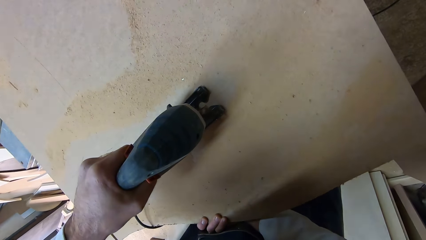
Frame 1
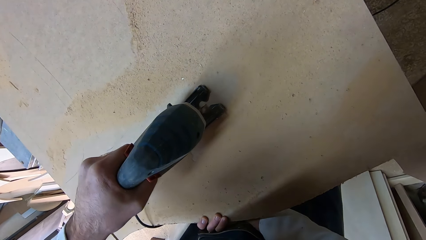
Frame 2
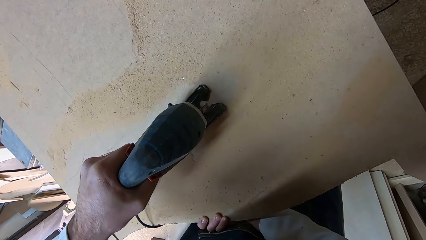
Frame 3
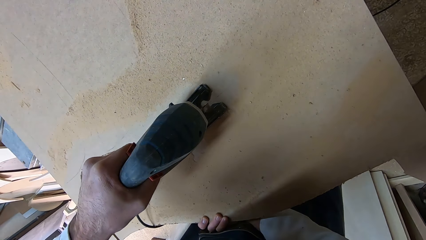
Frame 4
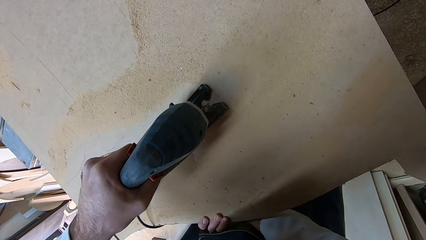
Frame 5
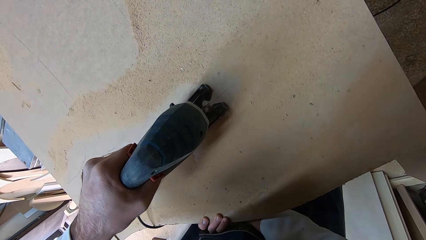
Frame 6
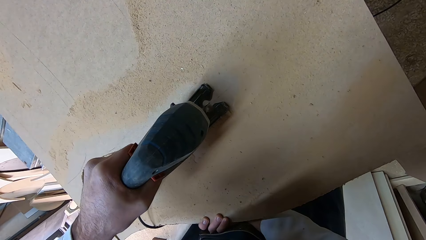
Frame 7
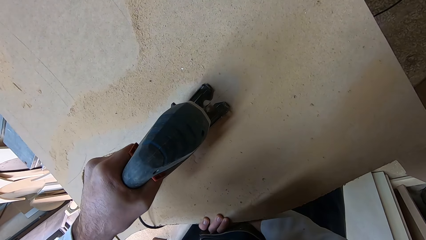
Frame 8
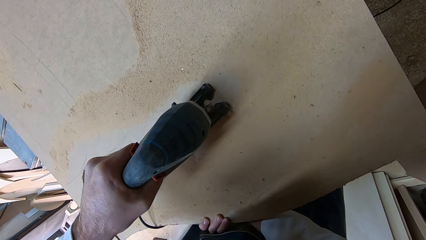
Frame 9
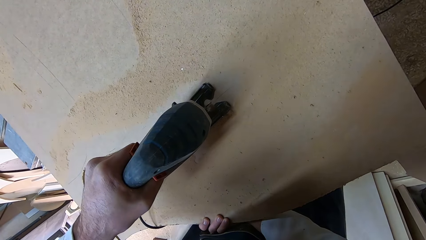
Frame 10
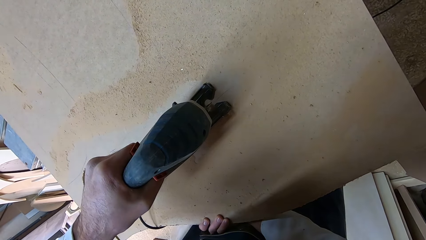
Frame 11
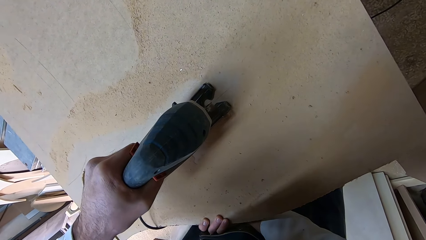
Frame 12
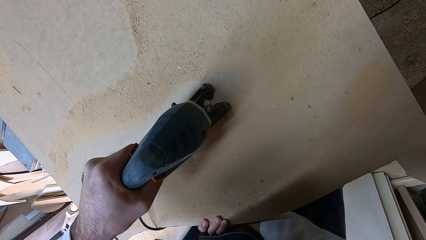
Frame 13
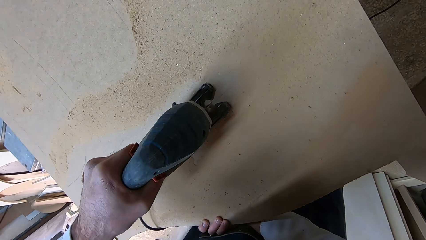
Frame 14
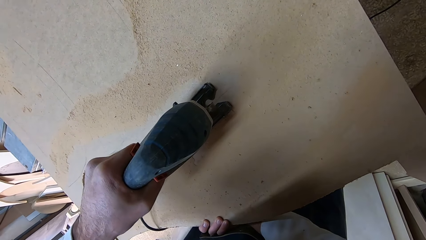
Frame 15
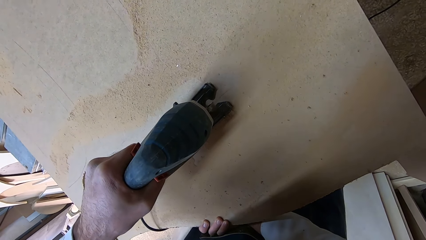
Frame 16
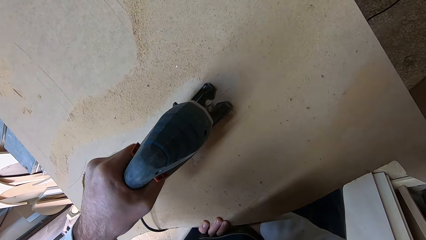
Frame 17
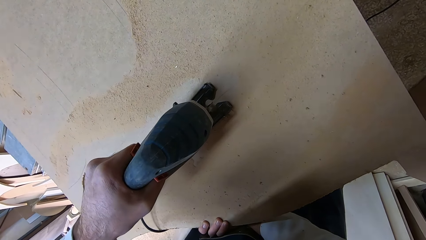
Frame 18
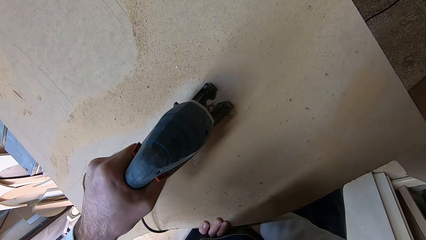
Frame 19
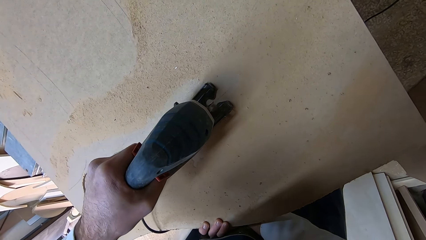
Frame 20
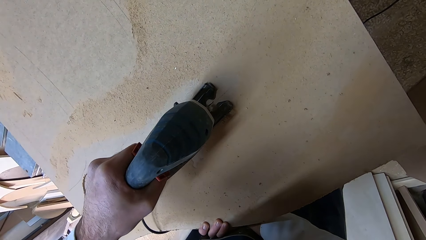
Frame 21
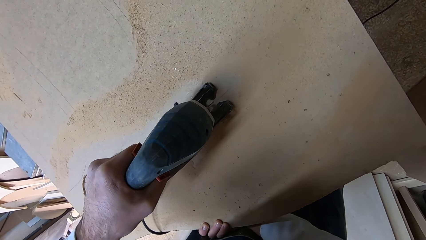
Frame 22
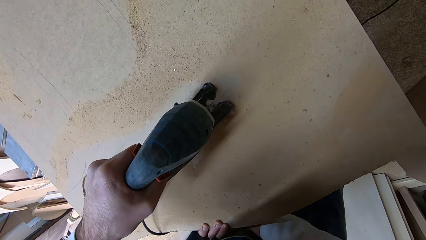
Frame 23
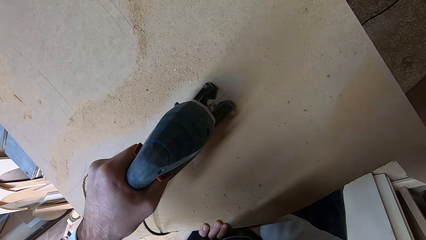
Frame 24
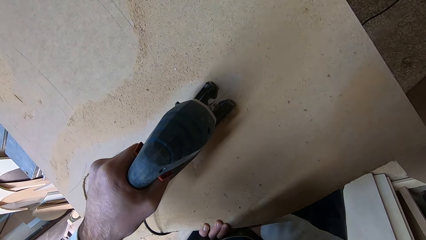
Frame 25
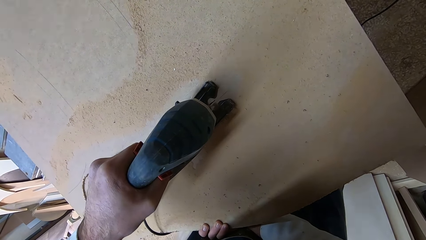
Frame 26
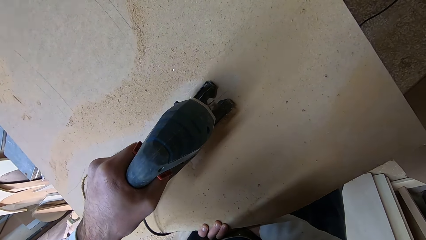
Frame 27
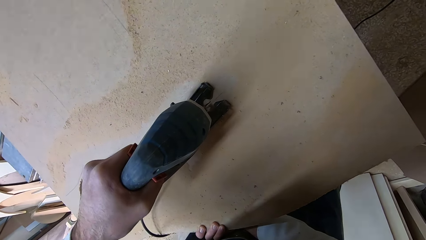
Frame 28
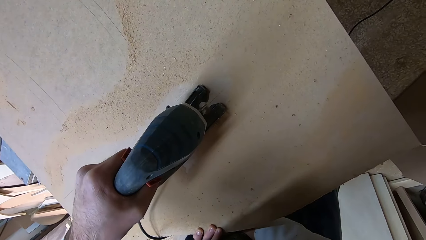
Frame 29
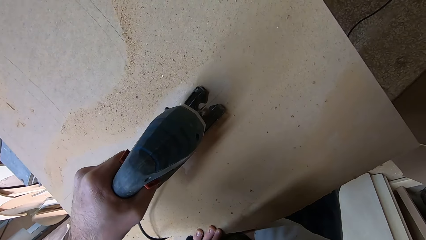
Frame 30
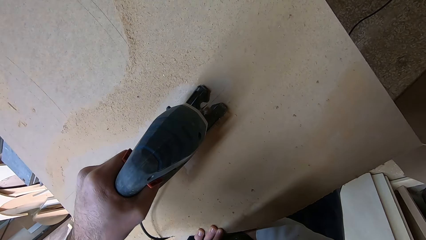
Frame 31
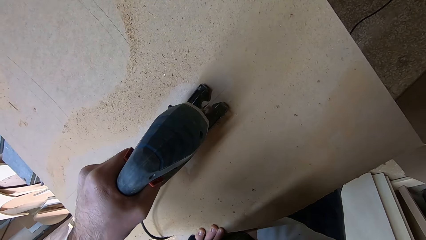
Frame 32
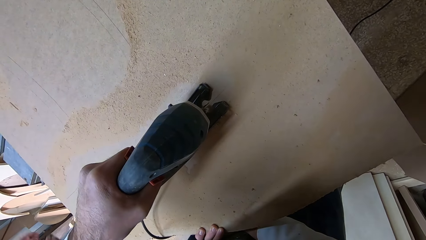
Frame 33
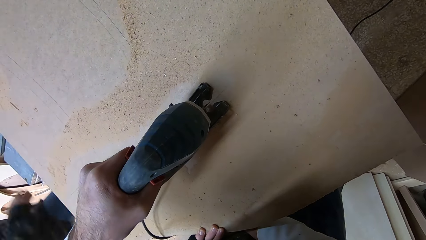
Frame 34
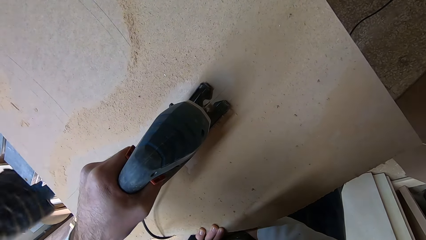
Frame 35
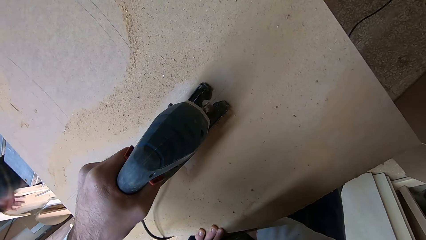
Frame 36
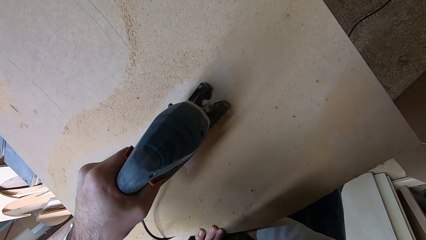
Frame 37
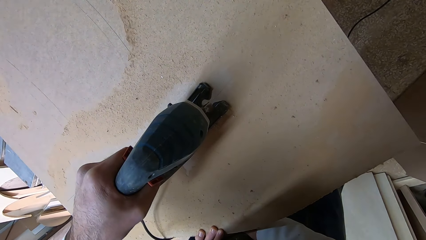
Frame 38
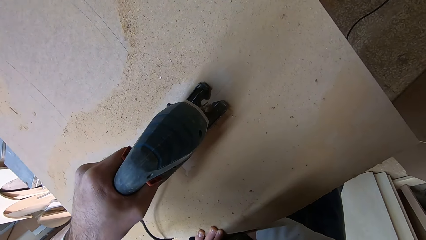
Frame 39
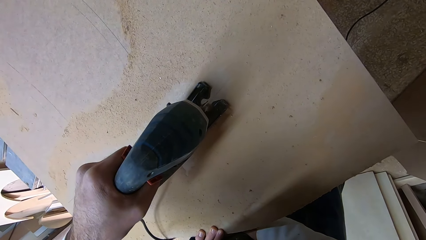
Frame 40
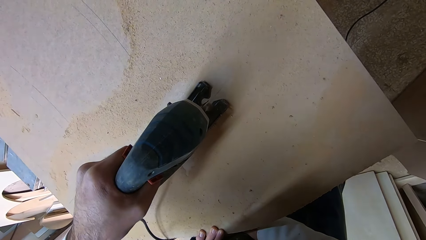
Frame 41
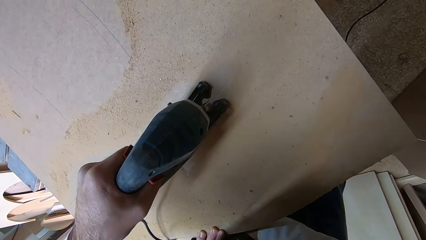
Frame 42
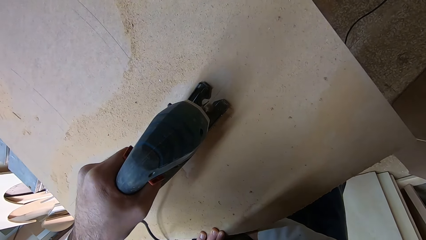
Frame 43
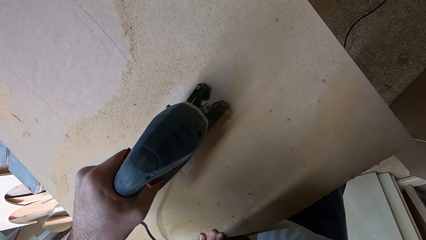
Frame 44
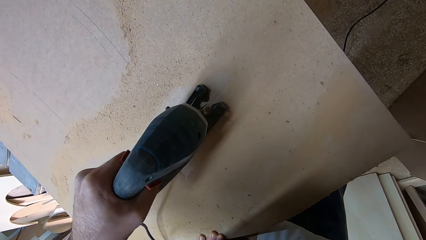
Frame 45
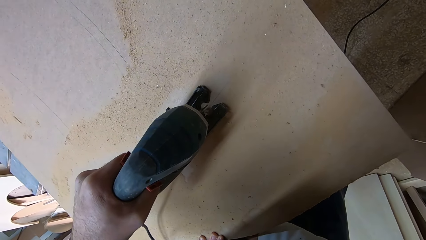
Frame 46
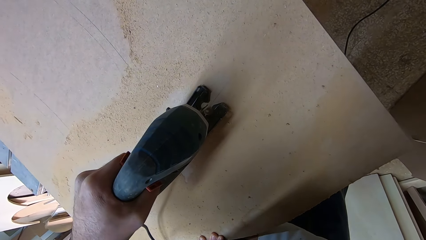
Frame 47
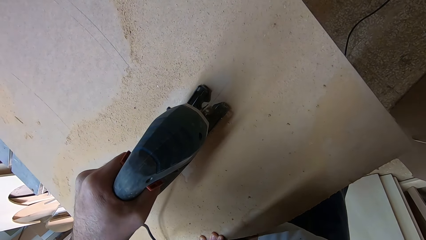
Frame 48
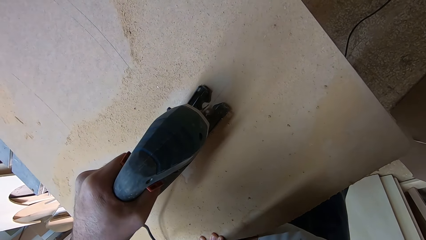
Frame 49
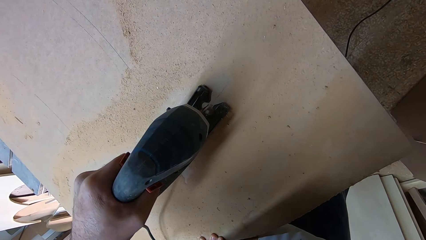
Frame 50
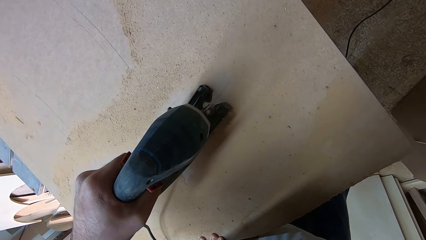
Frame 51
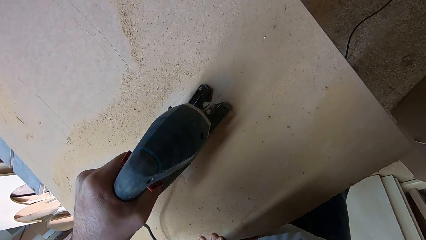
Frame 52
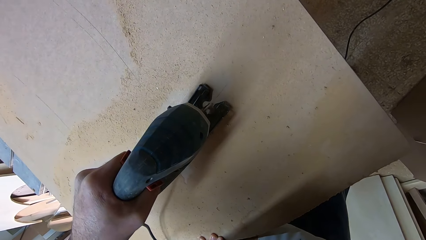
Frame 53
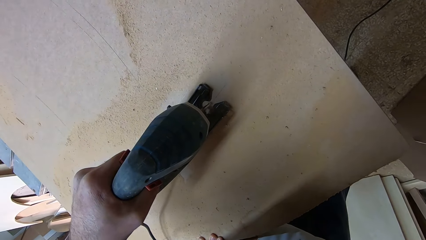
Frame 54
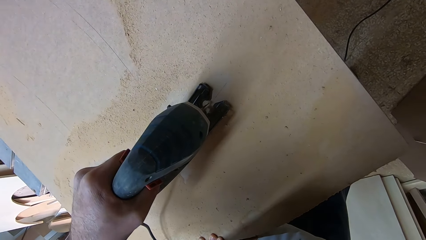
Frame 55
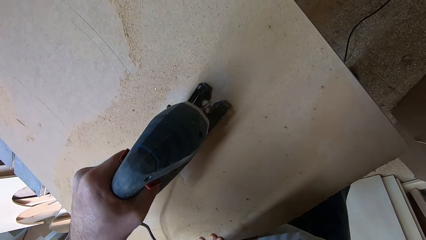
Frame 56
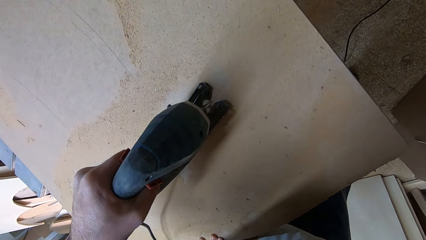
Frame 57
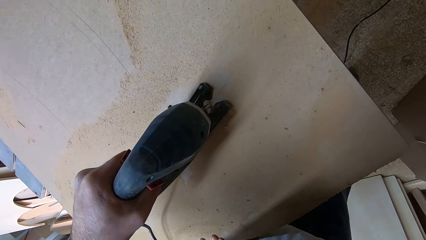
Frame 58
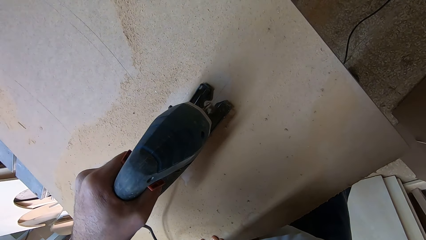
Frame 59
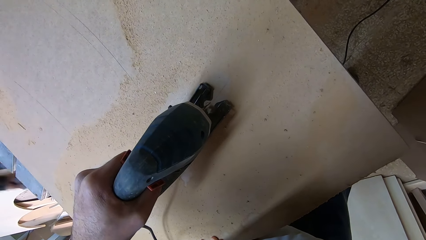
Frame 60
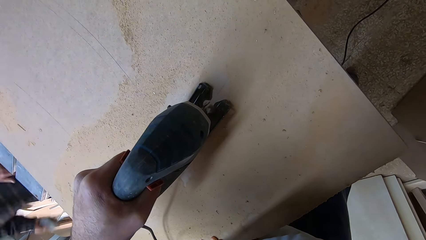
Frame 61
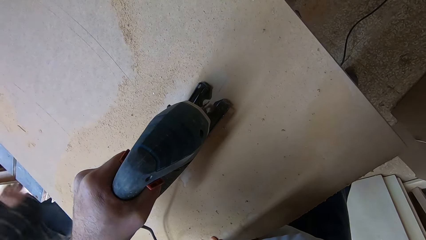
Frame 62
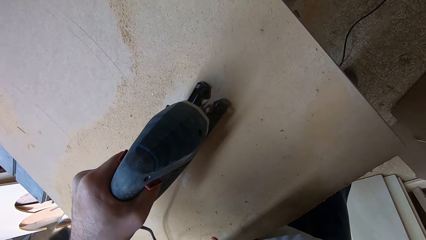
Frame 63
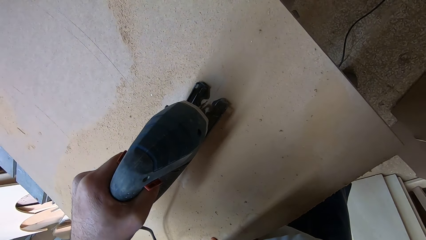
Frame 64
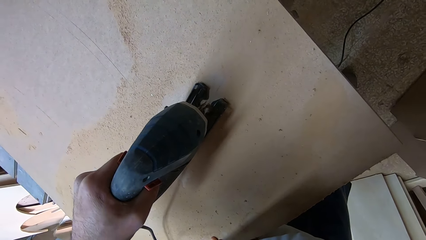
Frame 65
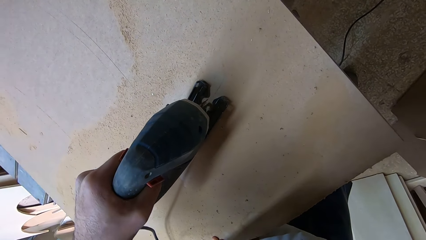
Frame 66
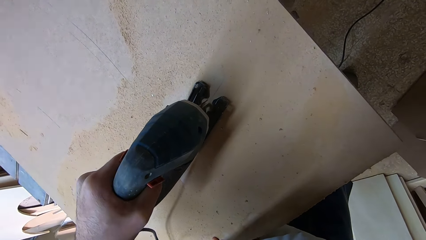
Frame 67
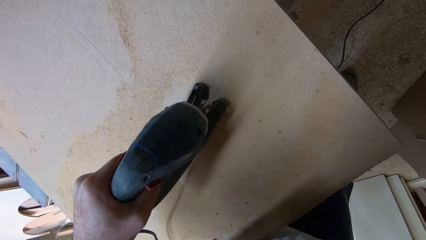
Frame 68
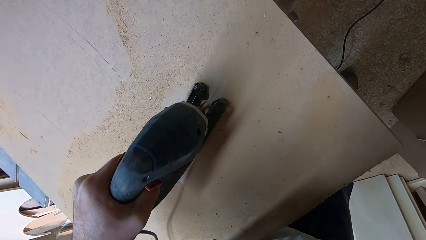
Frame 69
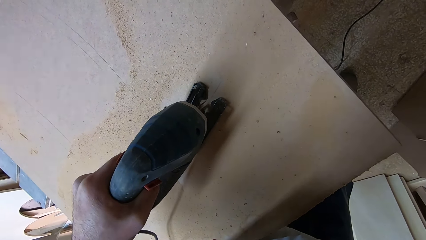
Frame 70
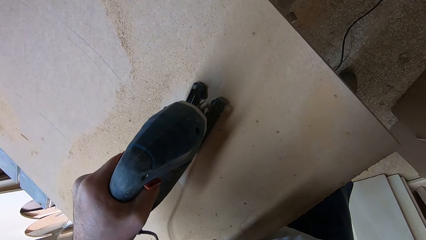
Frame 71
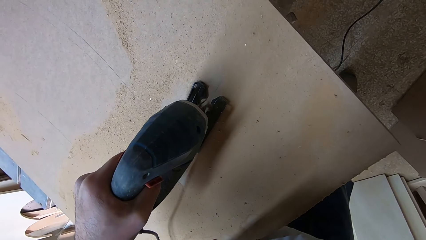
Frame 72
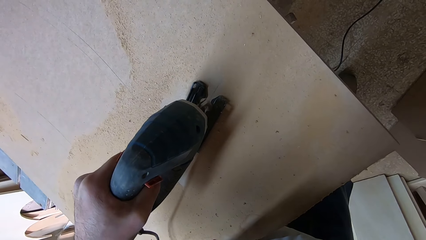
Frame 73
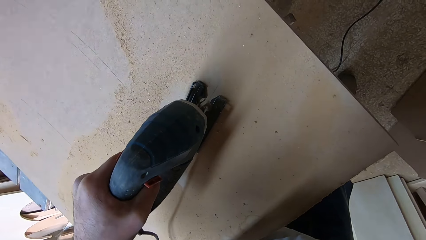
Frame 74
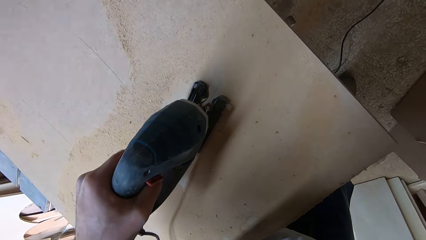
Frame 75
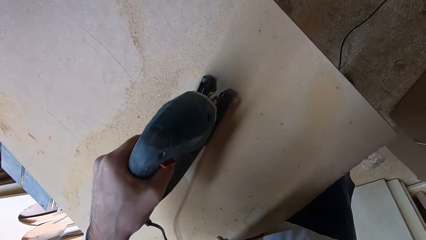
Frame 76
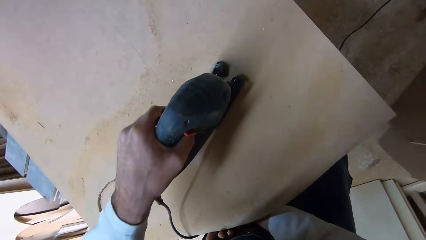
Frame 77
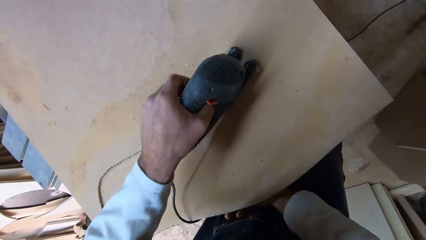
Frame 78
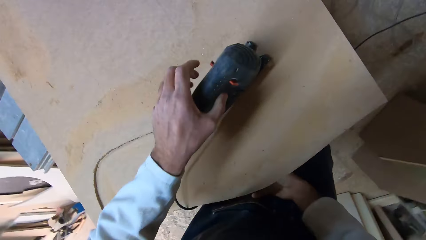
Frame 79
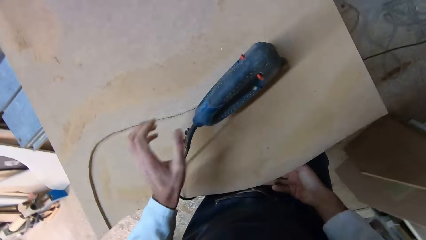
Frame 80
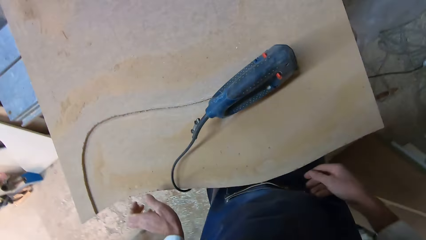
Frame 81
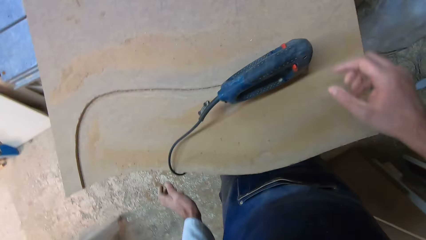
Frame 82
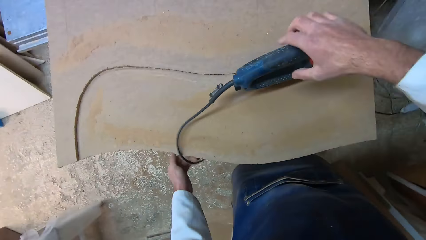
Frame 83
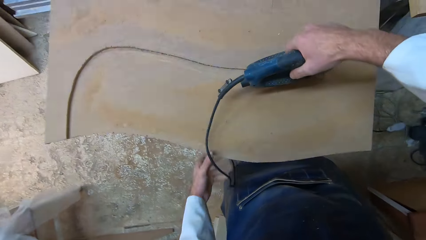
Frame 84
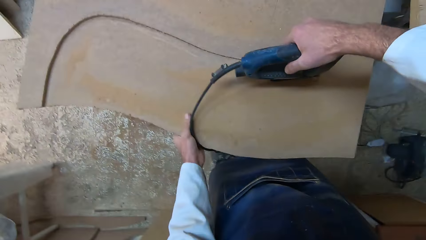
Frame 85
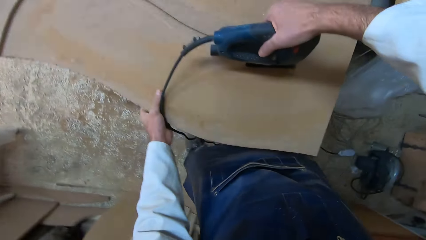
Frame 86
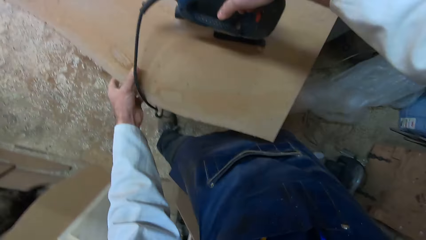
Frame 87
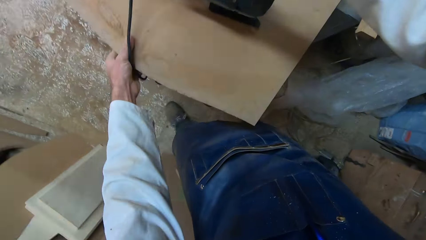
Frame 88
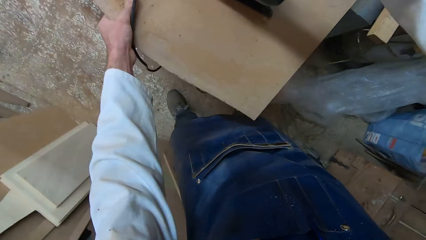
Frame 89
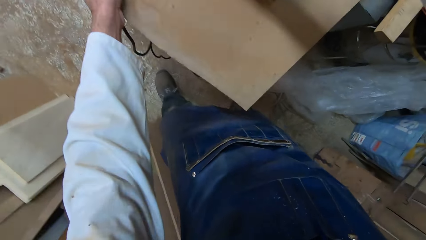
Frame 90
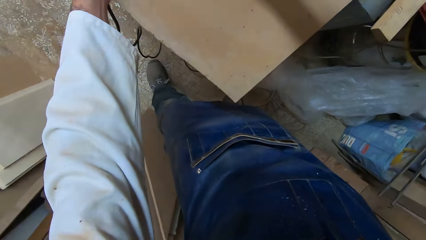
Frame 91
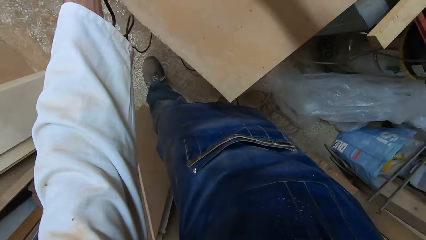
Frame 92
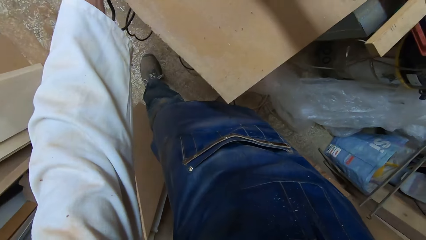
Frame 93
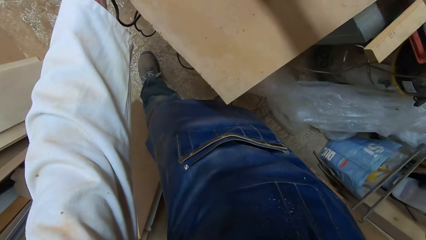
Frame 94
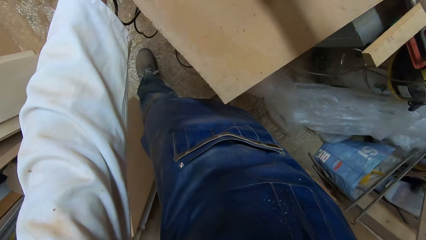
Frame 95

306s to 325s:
A man walks past the camera wearer. The camera wearer cuts the wood using a jigsaw machine. The man walks past the camera wearer again. The camera wearer cuts the wood using the jigsaw machine again. He stands upright, removes his left hand from the saw, and removes his right hand from the plank. He walks around the floor. He grabs the saw's cord with his left hand. He holds the saw with his right hand. He removes his hand from the cord. He cuts the wood using the jigsaw machine. He holds the plank with his left hand. He moves his left hand along the plank. He moves backward.
